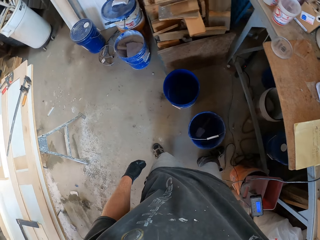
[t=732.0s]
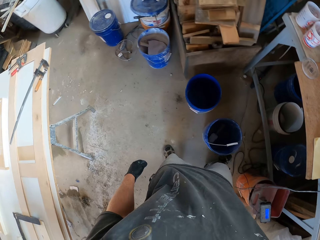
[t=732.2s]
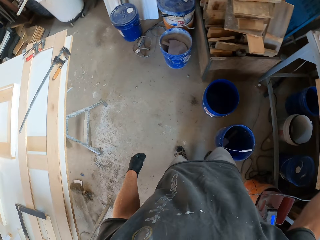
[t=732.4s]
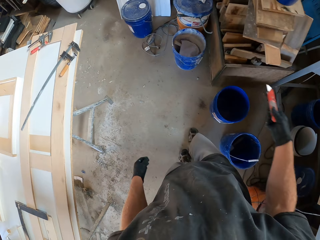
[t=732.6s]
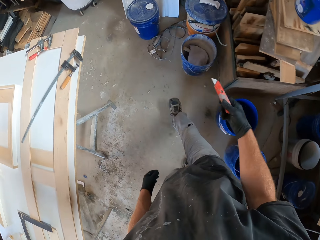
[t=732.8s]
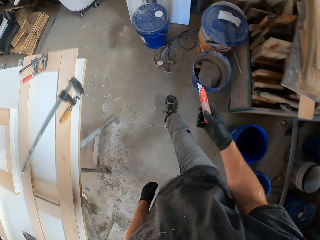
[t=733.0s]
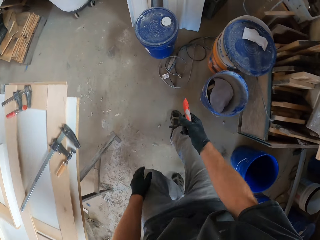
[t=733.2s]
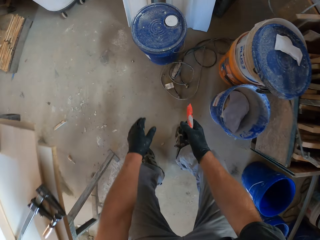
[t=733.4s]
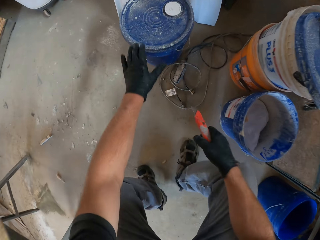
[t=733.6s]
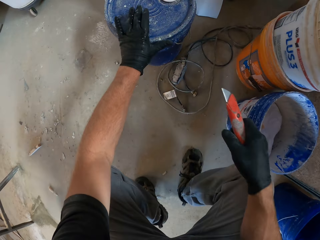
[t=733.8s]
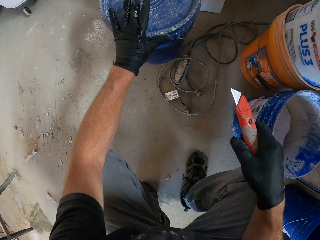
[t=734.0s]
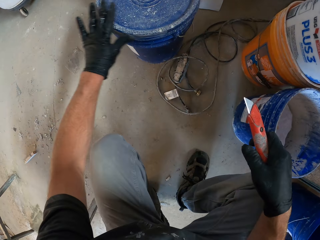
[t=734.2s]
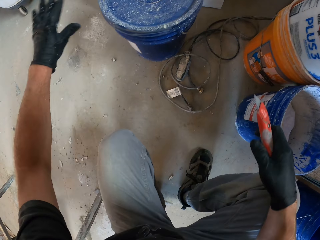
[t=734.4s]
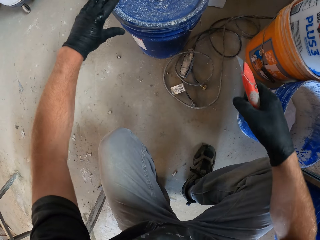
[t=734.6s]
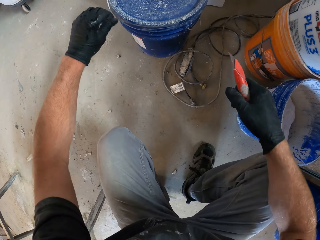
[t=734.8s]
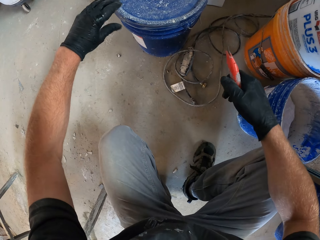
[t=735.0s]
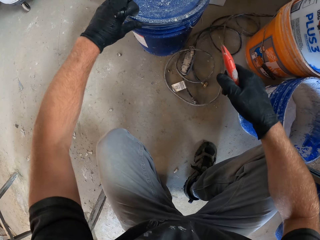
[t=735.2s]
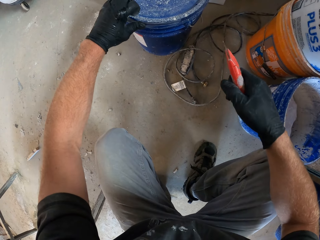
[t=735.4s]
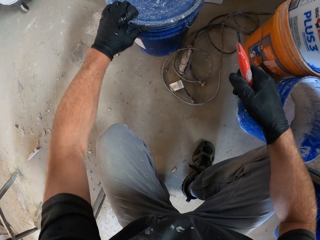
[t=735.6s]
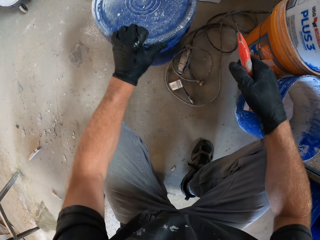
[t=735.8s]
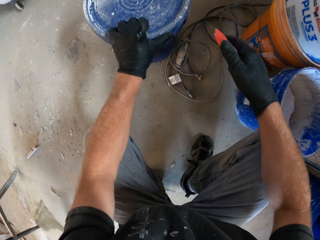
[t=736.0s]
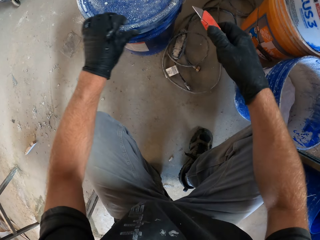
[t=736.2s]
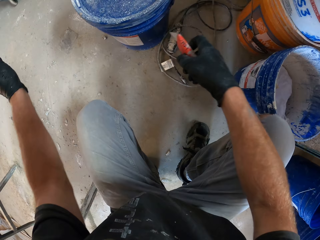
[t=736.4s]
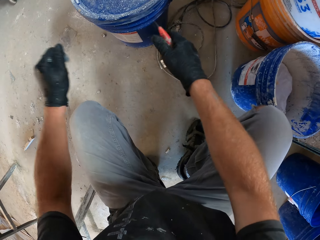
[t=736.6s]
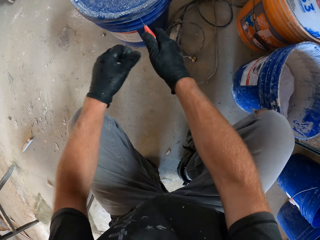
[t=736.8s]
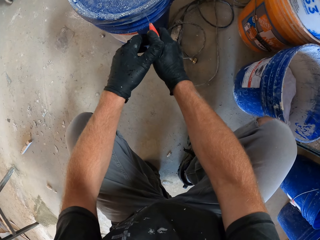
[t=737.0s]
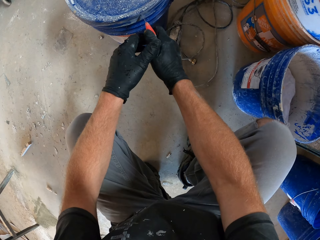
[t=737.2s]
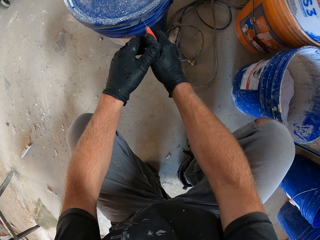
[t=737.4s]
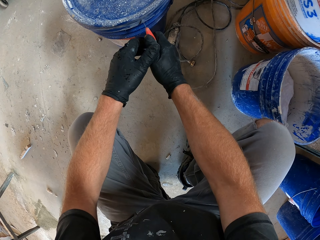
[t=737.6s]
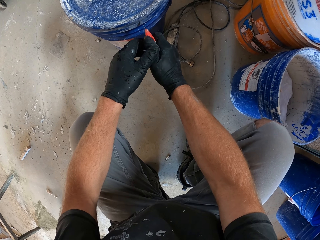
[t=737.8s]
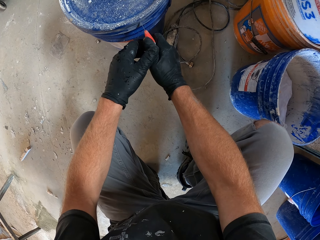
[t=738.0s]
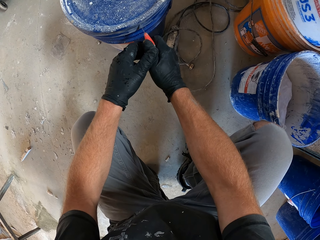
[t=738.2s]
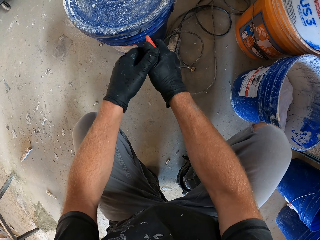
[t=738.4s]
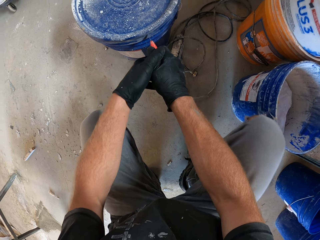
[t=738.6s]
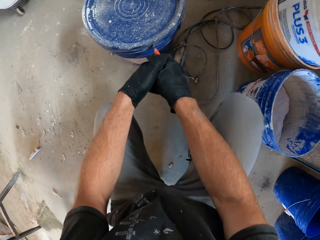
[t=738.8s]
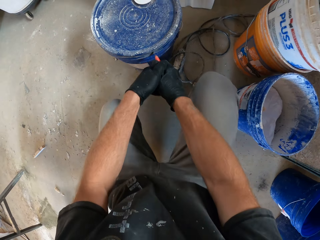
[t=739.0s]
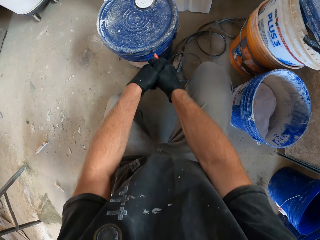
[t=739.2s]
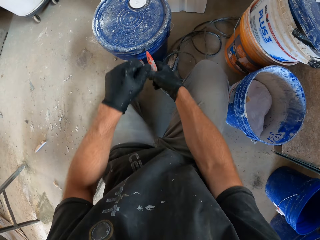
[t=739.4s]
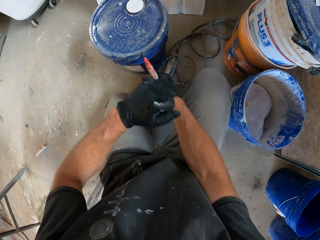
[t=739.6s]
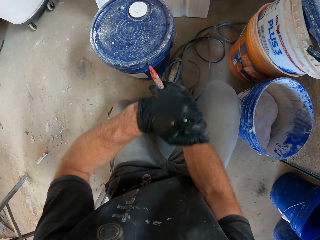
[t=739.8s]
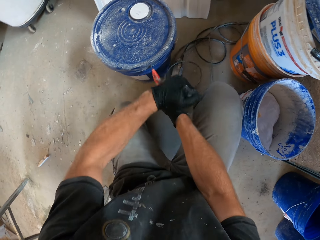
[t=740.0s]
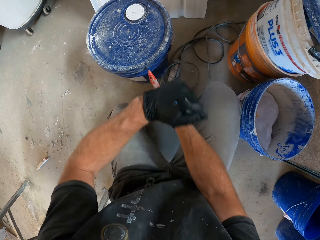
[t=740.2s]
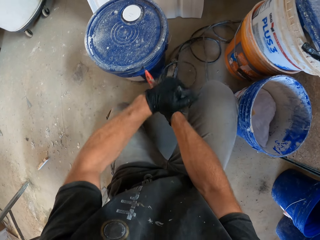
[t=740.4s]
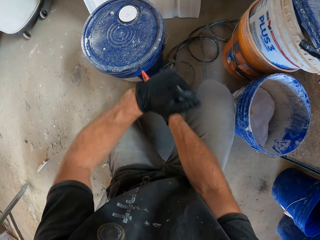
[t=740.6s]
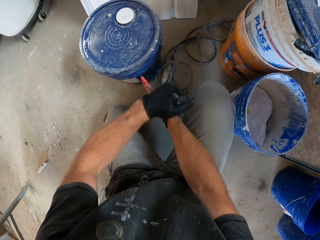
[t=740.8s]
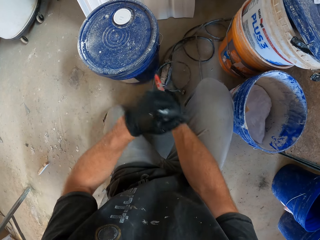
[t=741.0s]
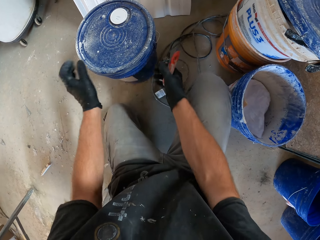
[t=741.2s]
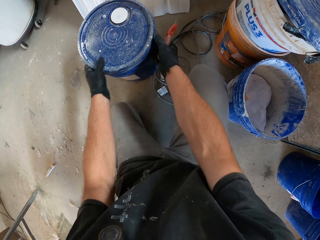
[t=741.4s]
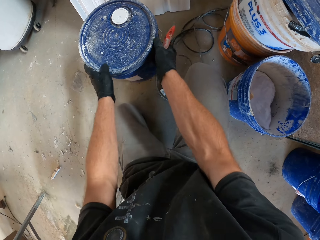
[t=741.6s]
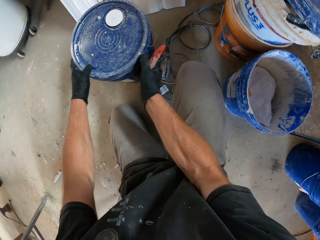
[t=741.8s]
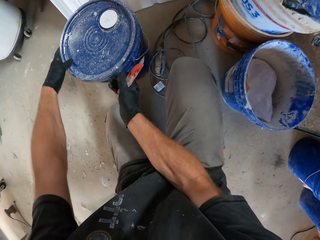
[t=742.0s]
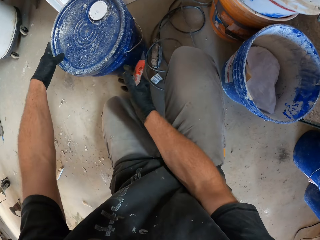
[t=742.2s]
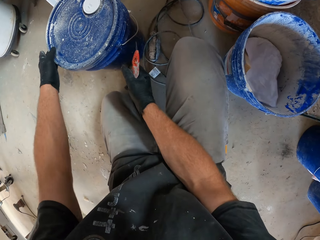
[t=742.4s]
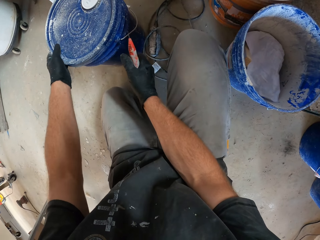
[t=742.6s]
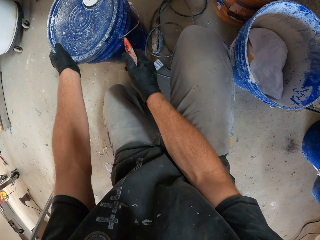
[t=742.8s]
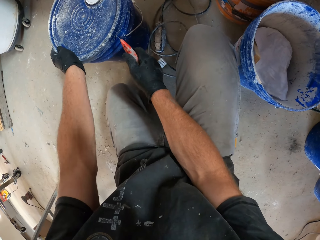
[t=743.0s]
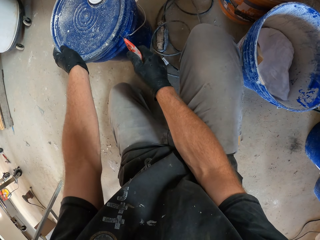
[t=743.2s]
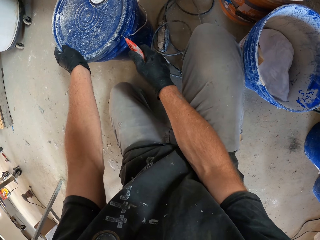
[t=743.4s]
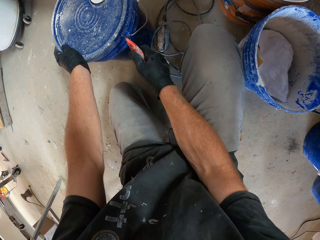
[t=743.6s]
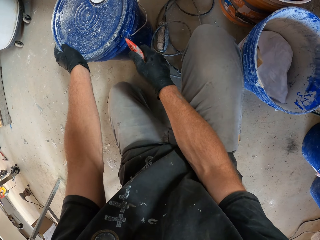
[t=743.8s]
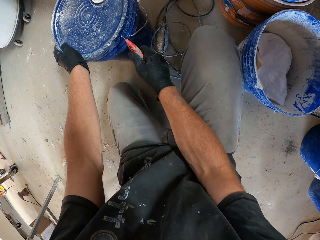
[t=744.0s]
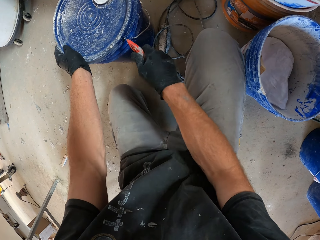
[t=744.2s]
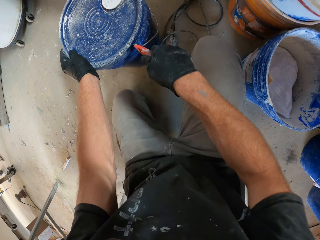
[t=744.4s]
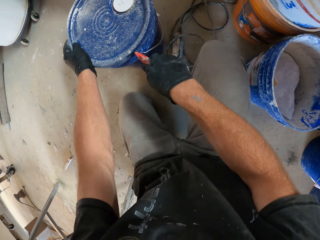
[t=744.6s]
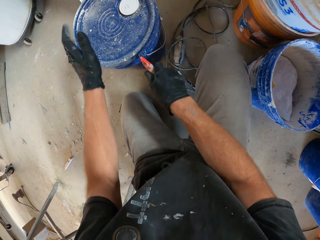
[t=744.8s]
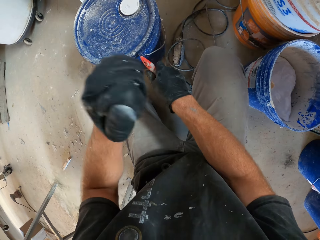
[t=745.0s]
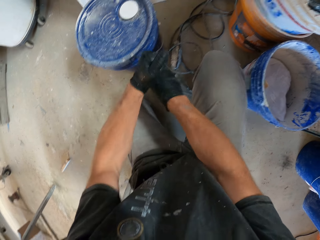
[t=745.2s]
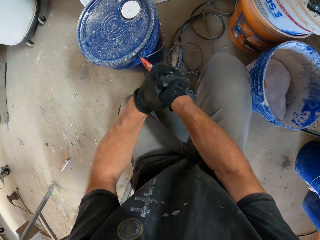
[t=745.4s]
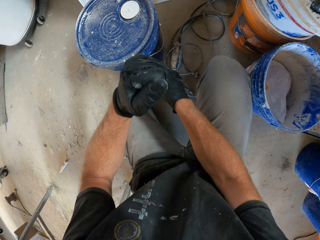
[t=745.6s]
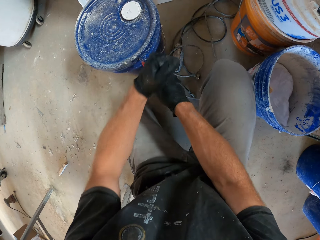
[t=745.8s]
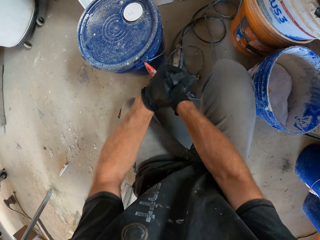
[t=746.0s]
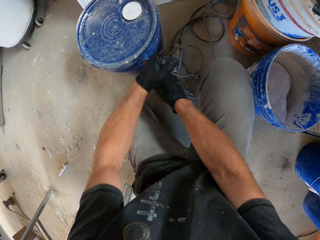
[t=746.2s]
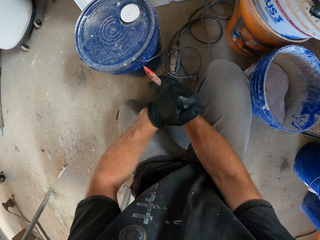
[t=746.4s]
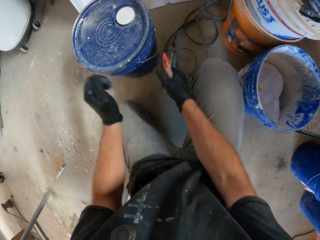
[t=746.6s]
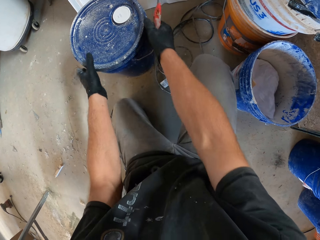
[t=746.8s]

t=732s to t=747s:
The camera wearer moves a bit towards a sealed blue bucket with the craft knife in his right hand. He squats. He wipes dirt from the bucket with his left hand. He unseals the blue bucket with the craft knife. He places the cutter on the bucket. He hits the cutter with his hand. He turns the bucket around. He places the cutter on the bucket. He hits the cutter with his hand.

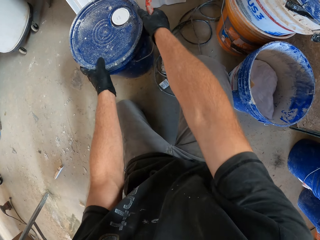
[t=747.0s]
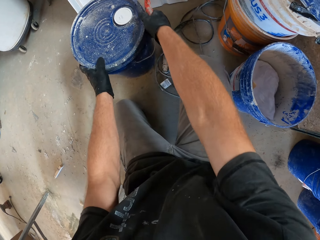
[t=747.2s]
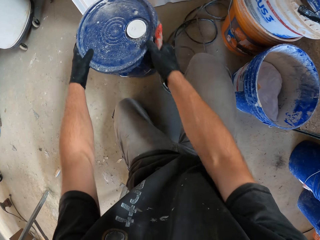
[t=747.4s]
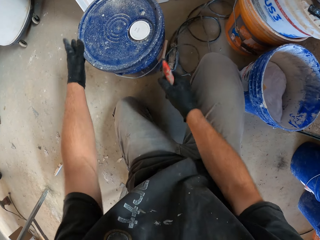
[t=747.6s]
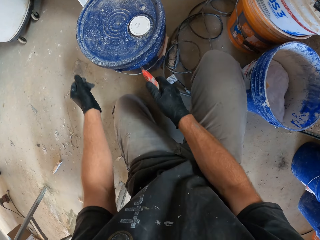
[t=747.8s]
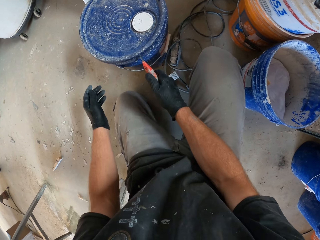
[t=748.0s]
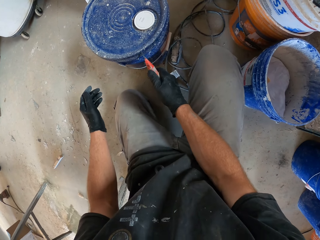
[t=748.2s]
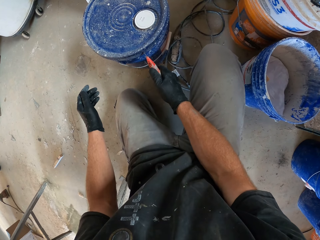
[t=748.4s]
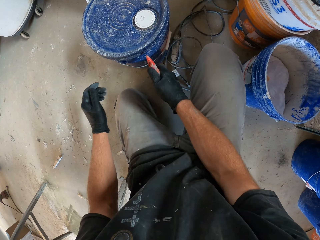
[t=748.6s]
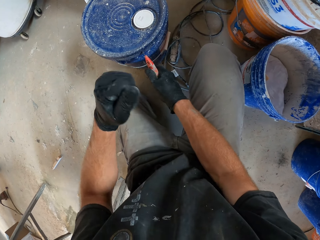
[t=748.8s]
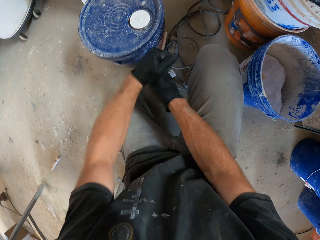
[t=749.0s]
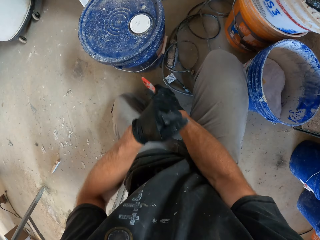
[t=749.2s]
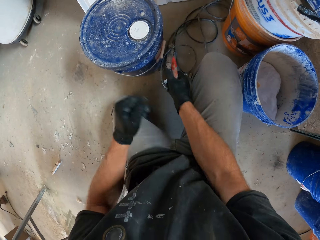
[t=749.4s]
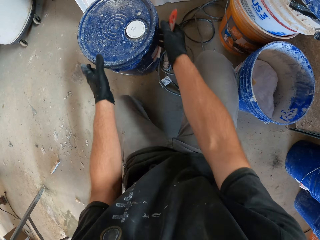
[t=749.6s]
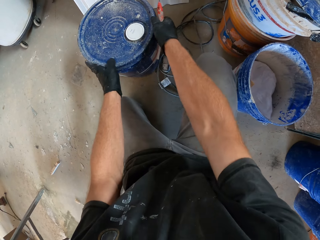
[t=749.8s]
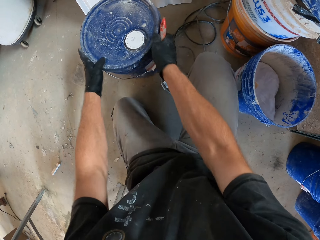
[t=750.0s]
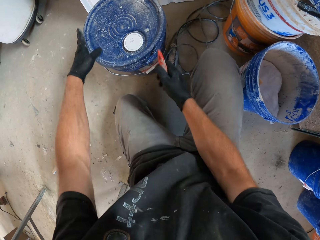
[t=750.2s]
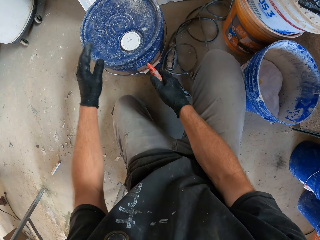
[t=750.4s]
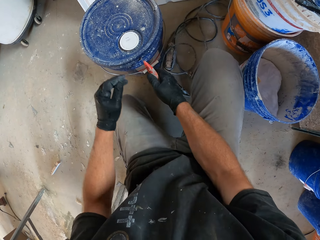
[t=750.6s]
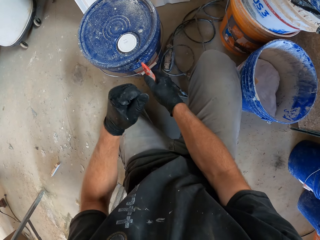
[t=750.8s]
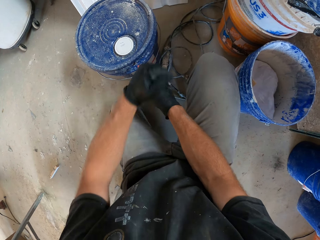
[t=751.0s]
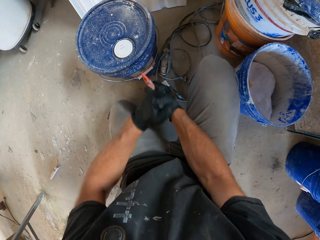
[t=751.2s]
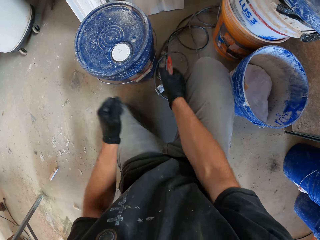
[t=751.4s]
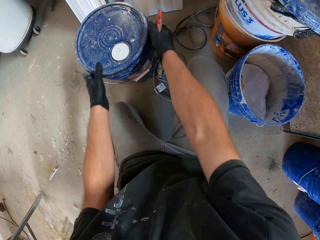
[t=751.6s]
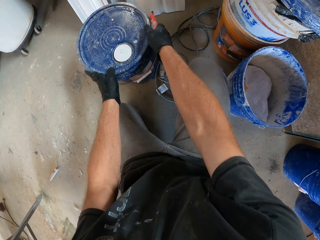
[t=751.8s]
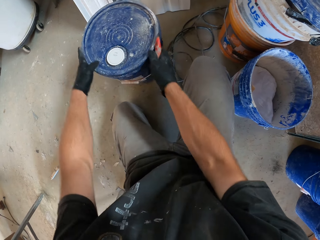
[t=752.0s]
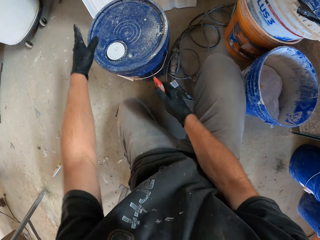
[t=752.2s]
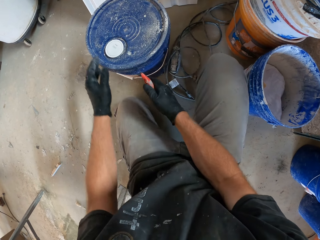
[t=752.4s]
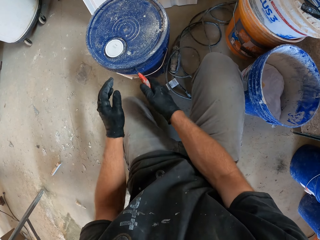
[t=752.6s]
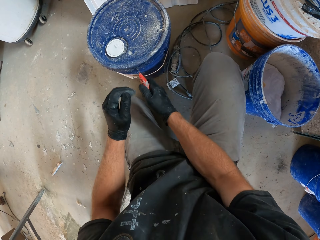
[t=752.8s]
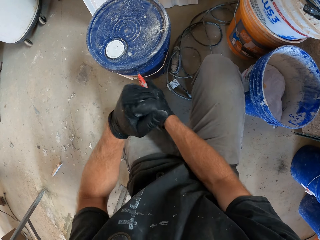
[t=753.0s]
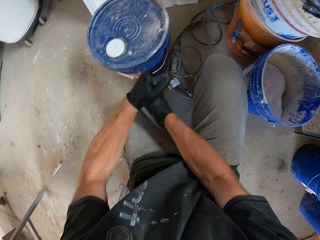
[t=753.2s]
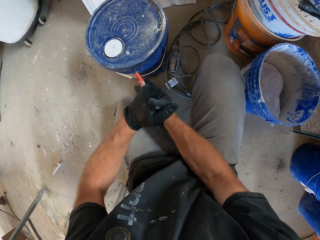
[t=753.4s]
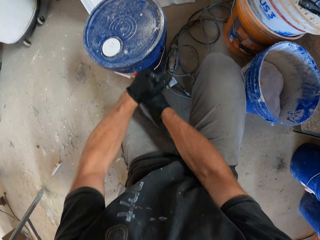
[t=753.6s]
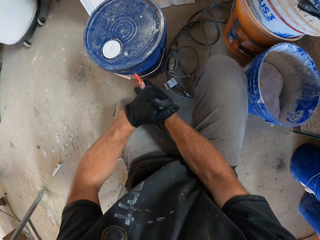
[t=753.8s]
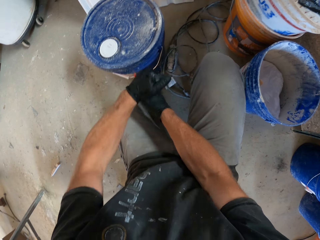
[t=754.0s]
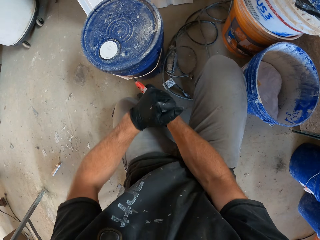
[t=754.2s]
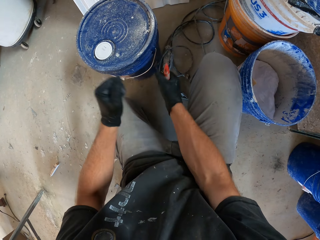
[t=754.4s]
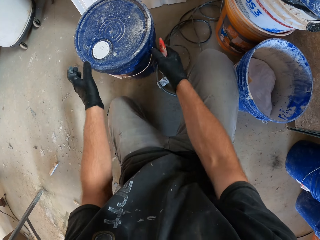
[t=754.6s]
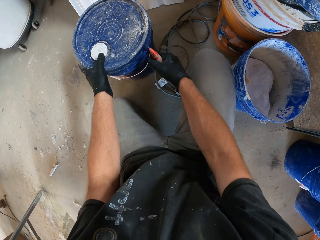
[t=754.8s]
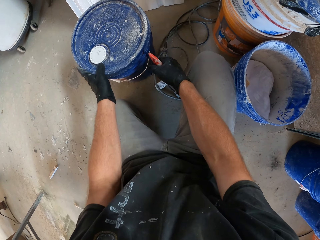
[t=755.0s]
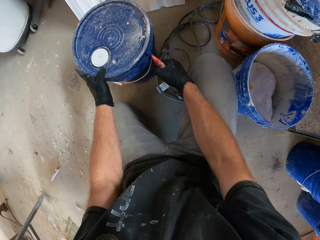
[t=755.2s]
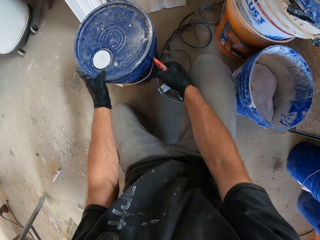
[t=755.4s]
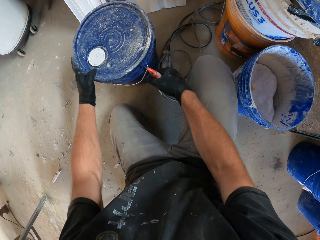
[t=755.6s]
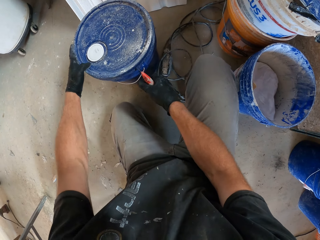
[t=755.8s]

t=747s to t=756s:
The camera wearer turns the bucket around. He places the cutter on the bucket. He hits the cutter with his hand. He turns the bucket around. He places the cutter on the bucket. He hits the cutter with his hand. He turns the bucket around. He places the cutter on the bucket. He hits the cutter with his hand.
